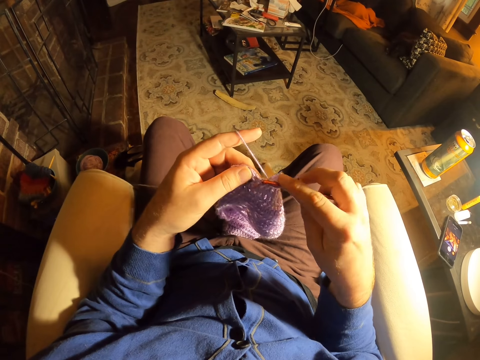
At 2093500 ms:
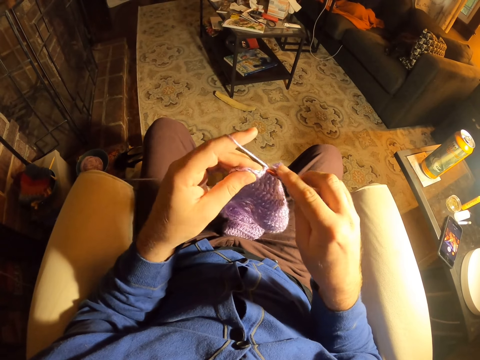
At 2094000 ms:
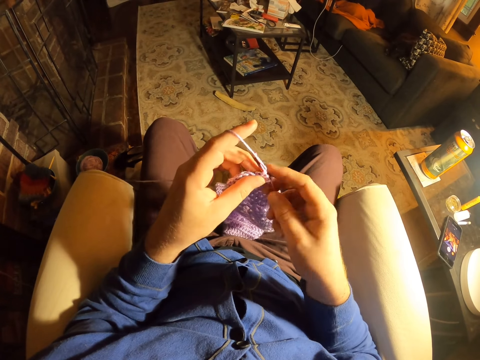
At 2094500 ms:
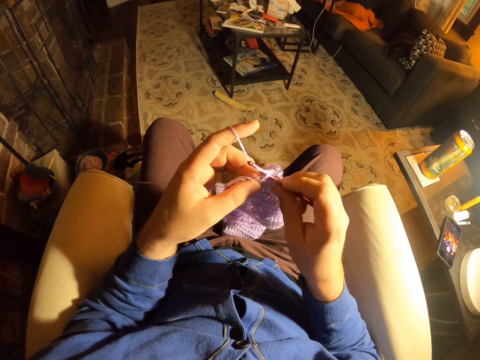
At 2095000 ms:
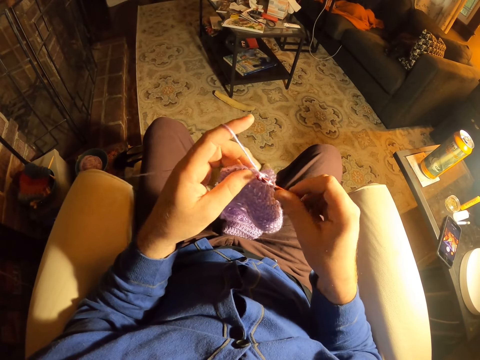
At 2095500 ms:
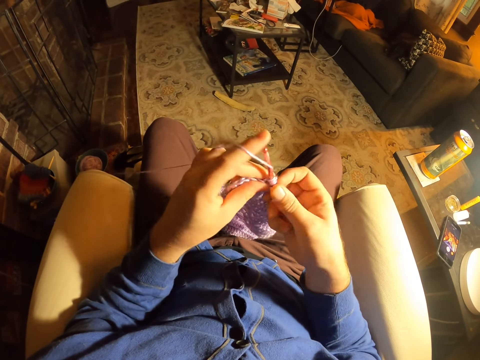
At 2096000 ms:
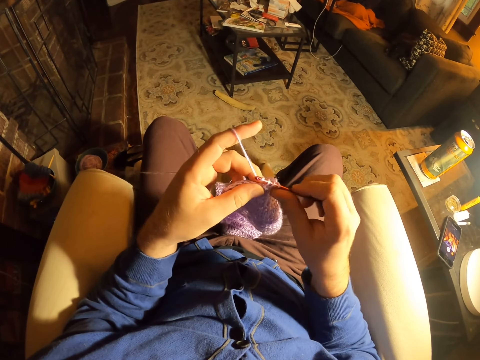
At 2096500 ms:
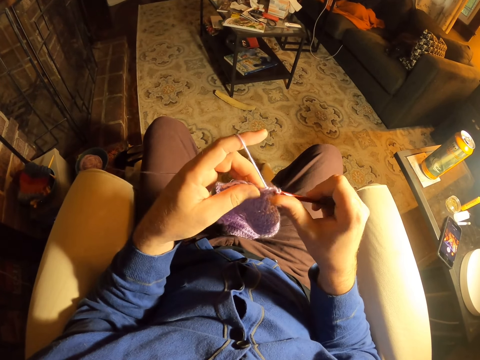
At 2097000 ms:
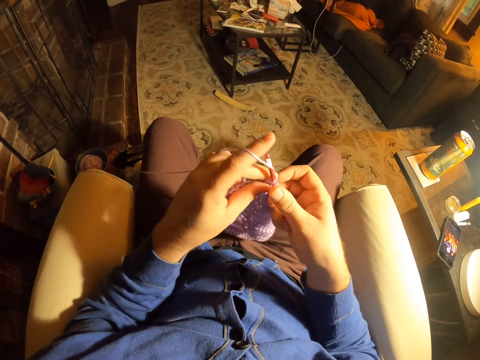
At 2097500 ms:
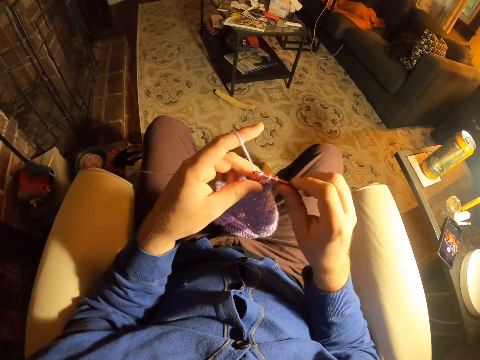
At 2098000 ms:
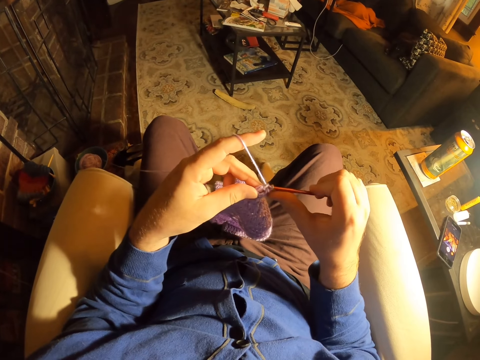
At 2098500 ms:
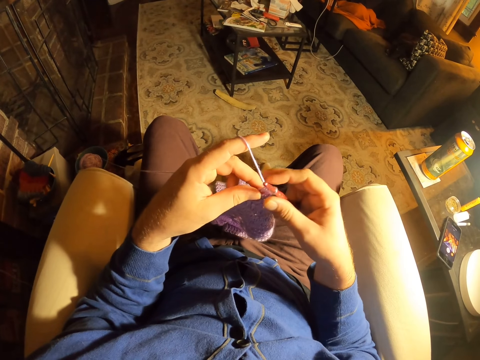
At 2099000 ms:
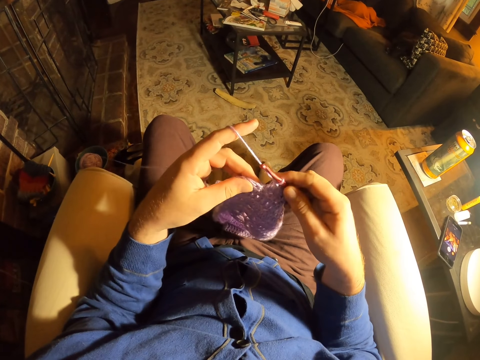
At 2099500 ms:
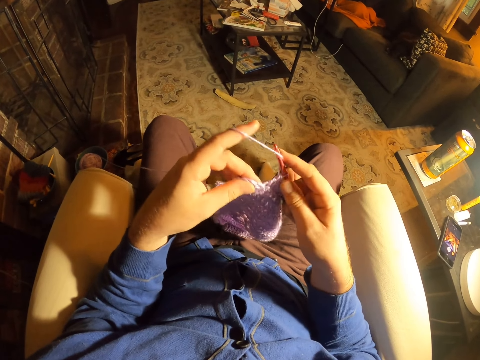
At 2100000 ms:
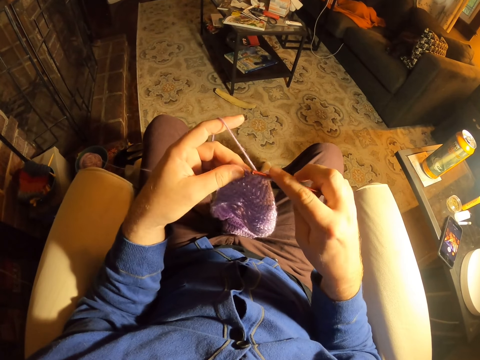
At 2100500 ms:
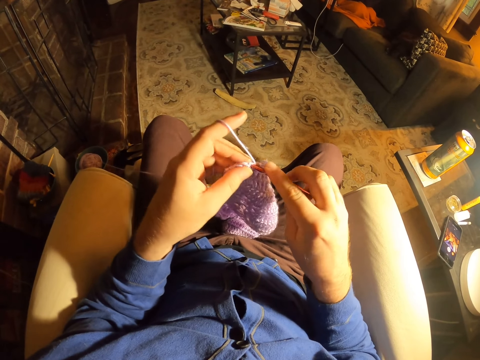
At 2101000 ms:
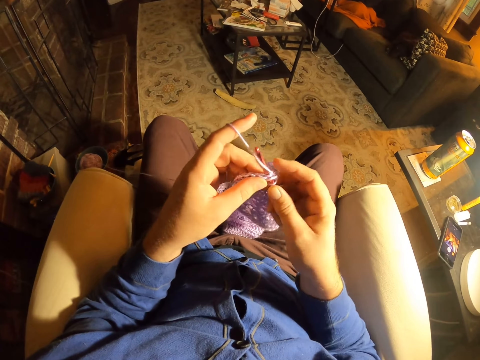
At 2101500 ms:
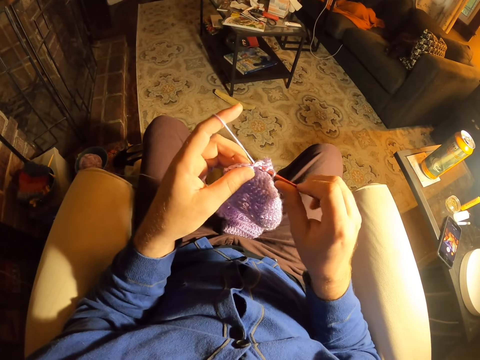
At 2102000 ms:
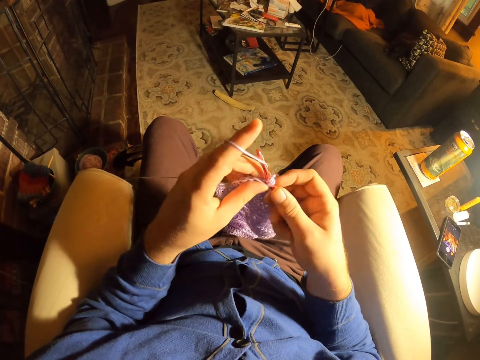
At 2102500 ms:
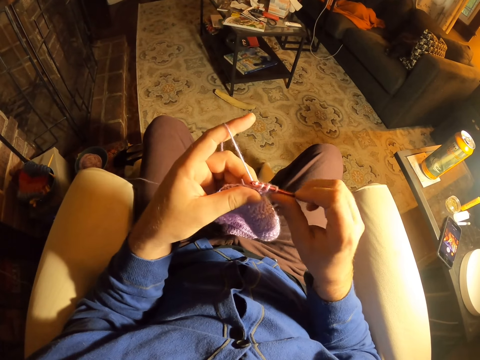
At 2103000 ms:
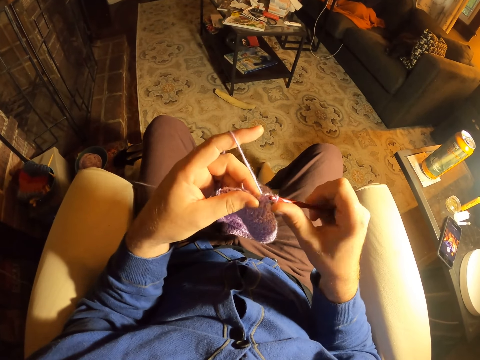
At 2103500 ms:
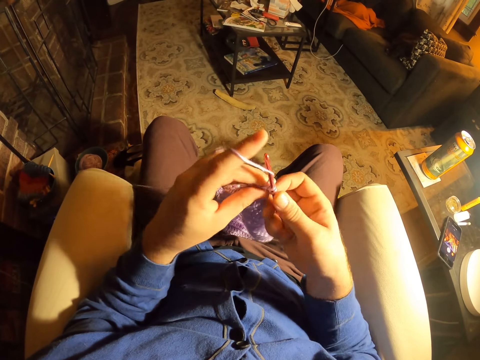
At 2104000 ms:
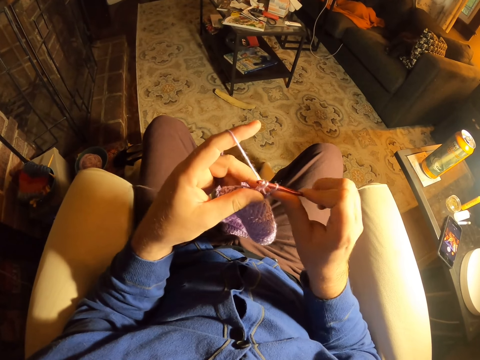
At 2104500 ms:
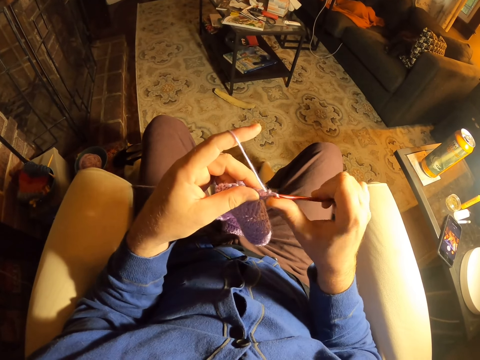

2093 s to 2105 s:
The camera wearer knits a fabric with a crochet needle. They roll thread around the crochet needle. They knit the fabric with the crochet needle. They roll thread around the crochet needle. They knit the fabric with the crochet needle. They roll thread around the crochet needle. They knit the fabric with the crochet needle.

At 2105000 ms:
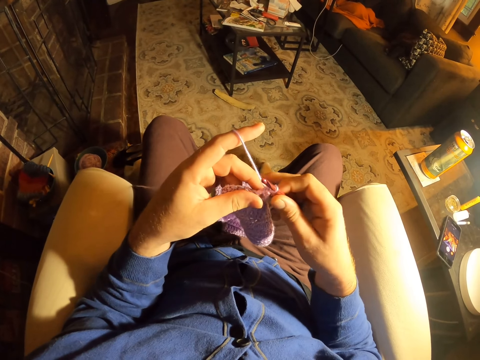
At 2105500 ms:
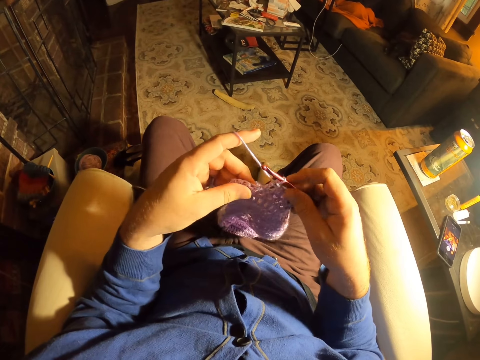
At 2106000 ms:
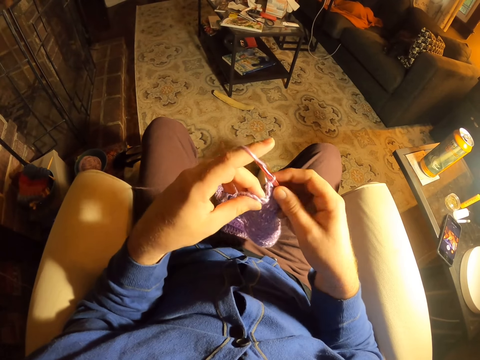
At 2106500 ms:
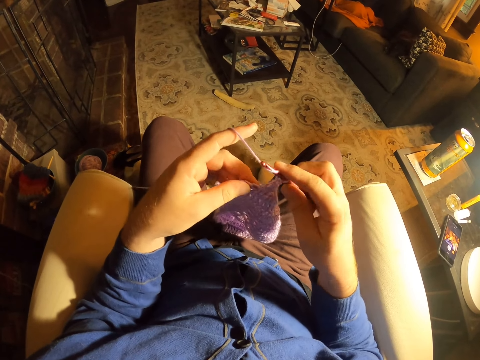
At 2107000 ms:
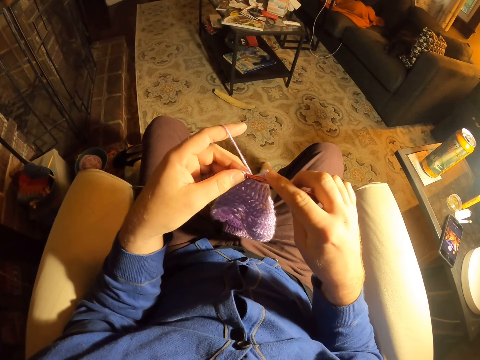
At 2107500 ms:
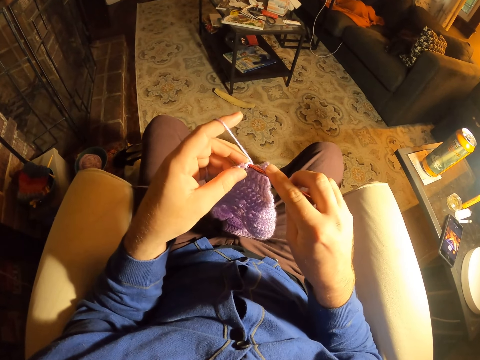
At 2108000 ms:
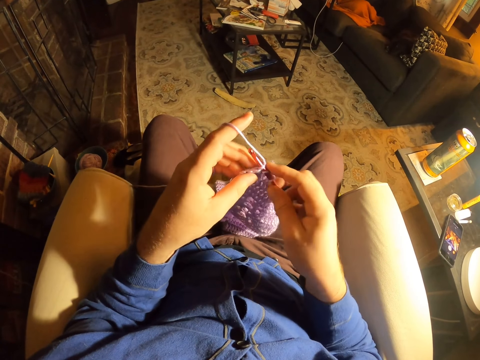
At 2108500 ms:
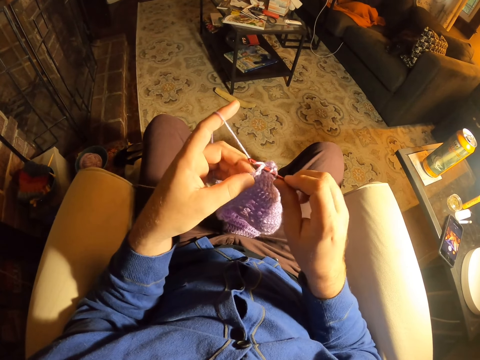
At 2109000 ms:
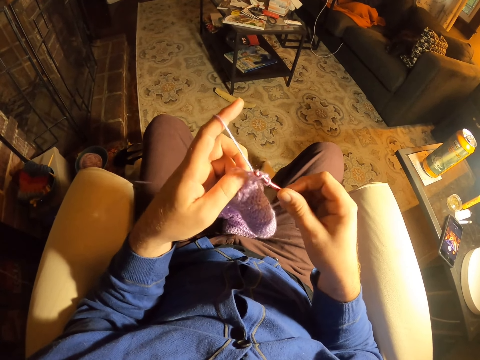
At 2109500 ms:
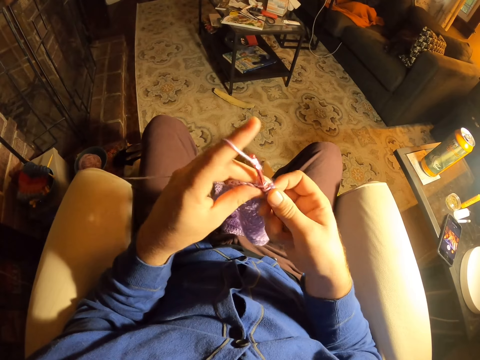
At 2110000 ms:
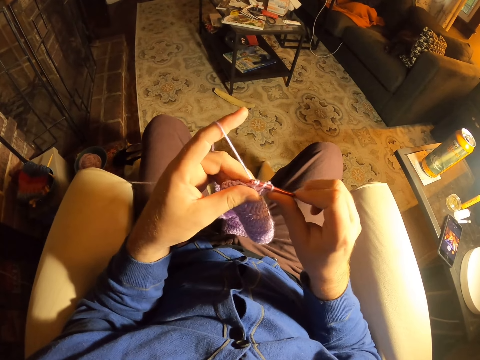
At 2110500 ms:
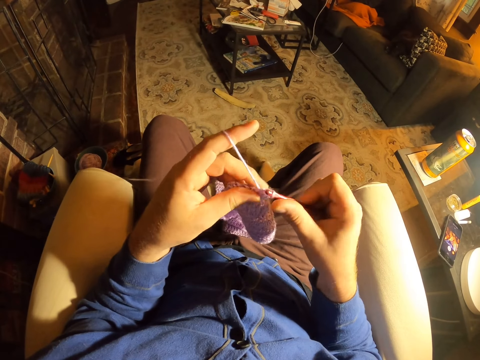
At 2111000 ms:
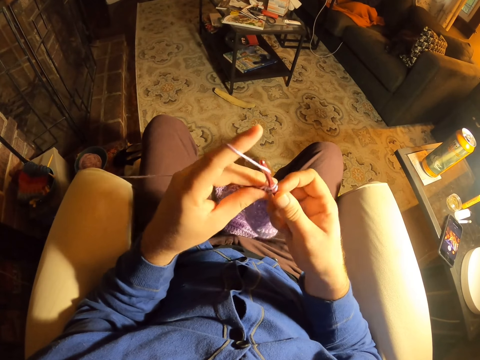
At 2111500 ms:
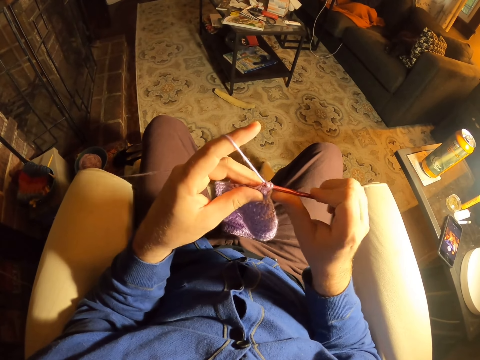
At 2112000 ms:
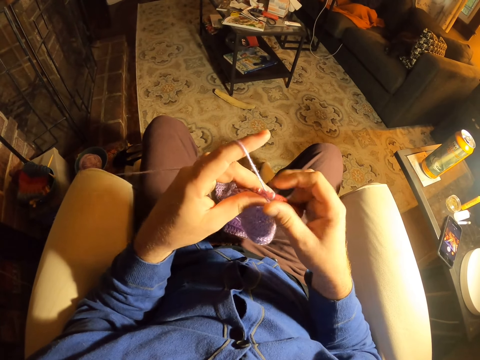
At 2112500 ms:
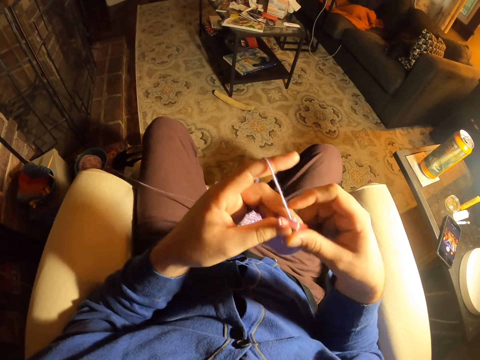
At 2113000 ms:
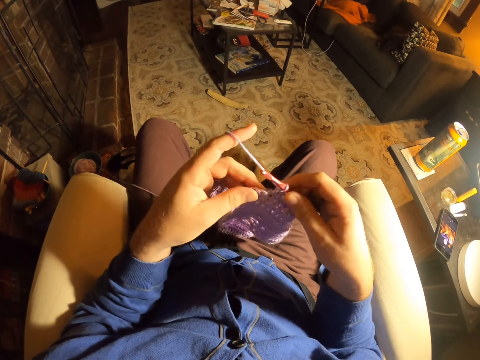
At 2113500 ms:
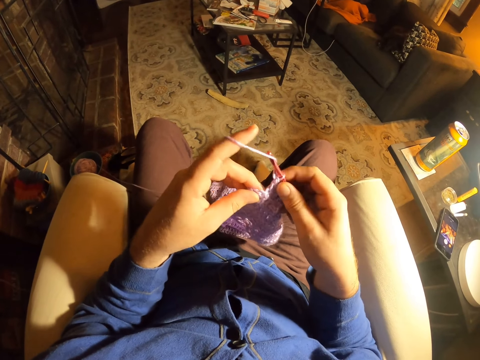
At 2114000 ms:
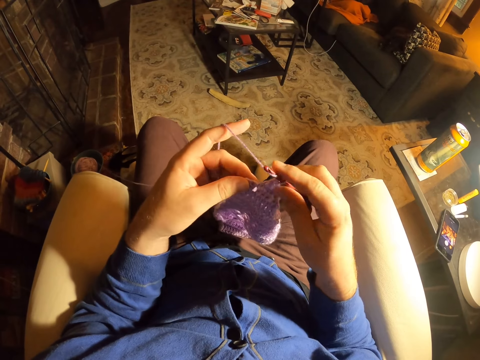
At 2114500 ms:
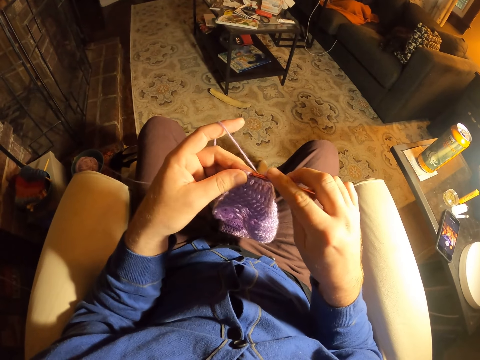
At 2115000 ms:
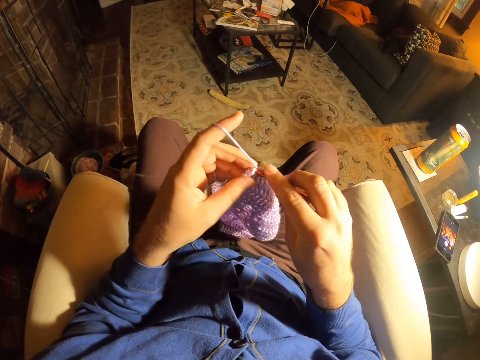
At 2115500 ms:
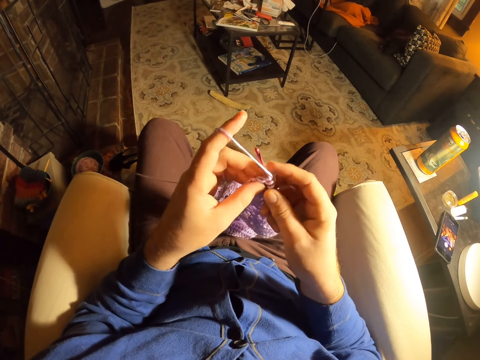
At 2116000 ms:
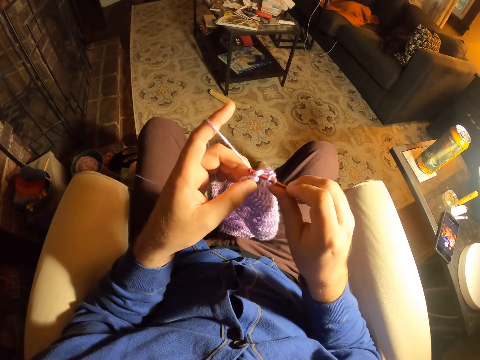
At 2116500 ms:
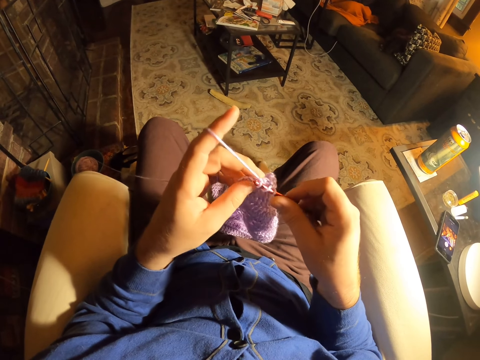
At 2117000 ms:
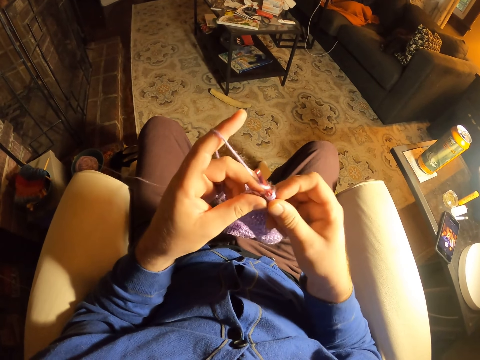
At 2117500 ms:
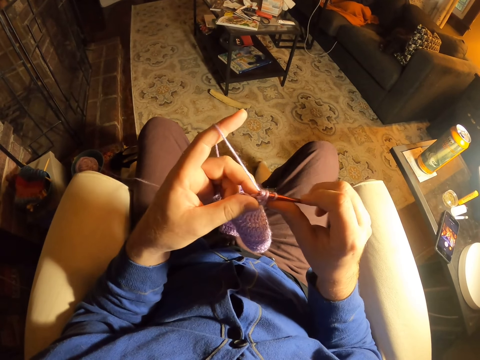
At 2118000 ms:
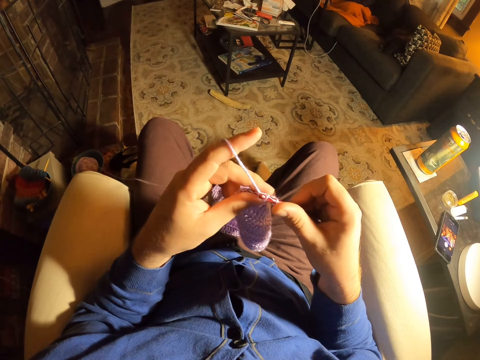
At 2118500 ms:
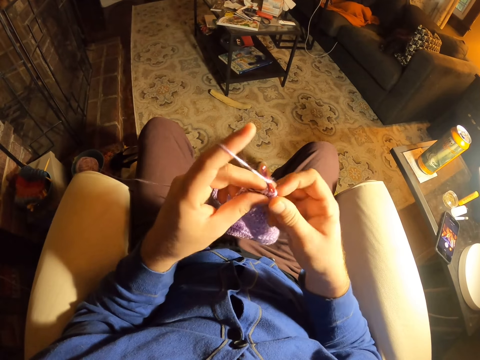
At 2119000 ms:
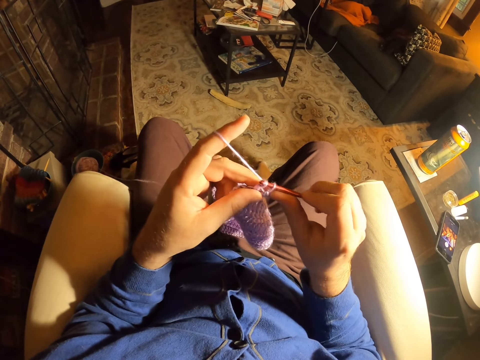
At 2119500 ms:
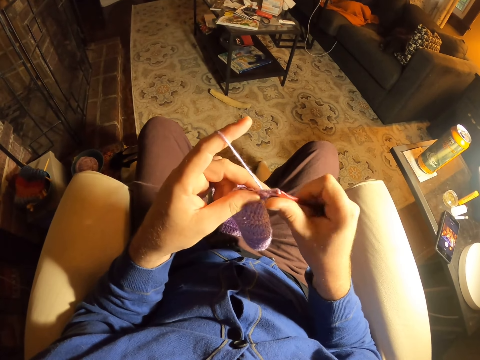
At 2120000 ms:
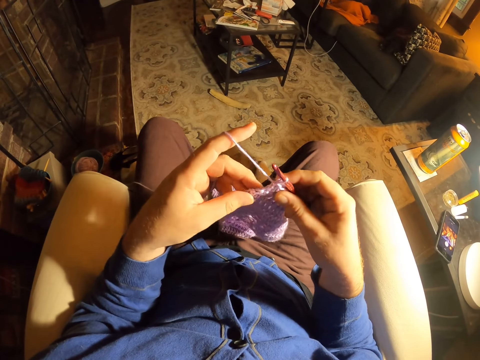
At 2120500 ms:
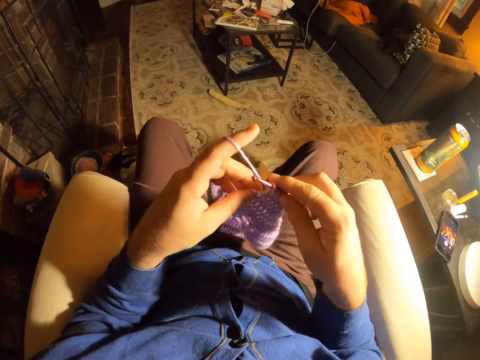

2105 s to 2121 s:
The camera wearer rolls thread around the crochet needle. They knit a fabric with a crochet needle. They roll thread around the crochet needle. They knit the fabric with the crochet needle. They roll thread around the crochet needle. They knit the fabric with the crochet needle. They roll thread around the crochet needle. They knit the fabric with the crochet needle. They roll thread around the crochet needle. They knit the fabric with the crochet needle. They roll thread around the crochet needle. They knit the fabric with the crochet needle.
